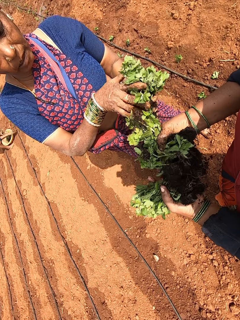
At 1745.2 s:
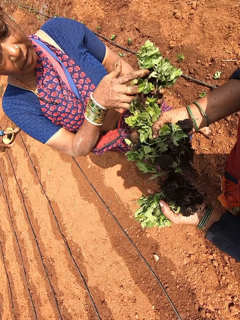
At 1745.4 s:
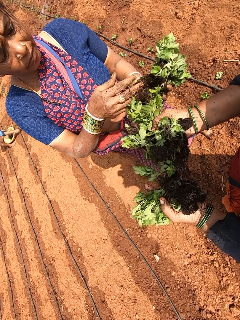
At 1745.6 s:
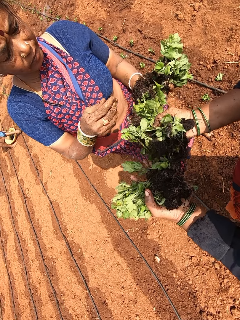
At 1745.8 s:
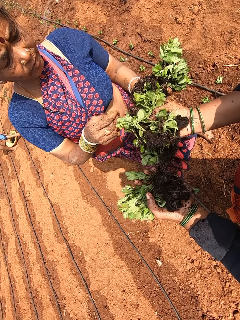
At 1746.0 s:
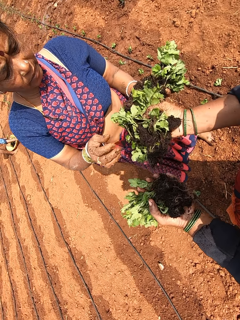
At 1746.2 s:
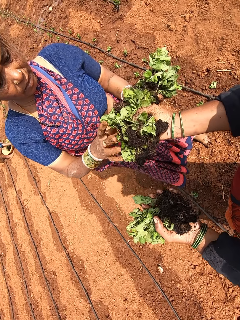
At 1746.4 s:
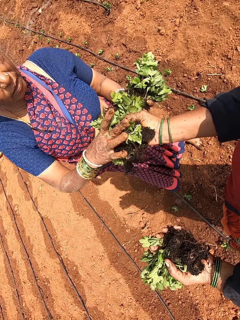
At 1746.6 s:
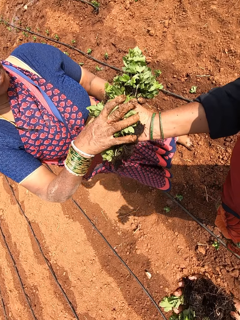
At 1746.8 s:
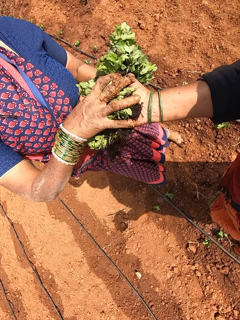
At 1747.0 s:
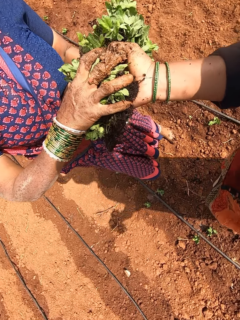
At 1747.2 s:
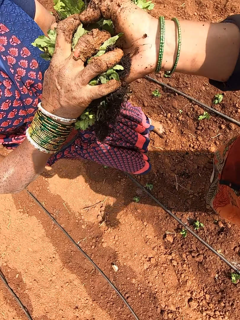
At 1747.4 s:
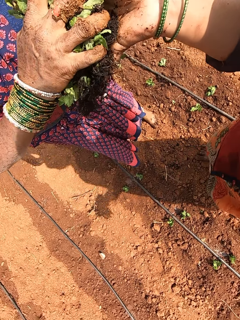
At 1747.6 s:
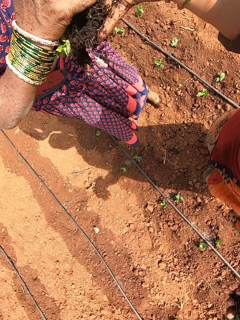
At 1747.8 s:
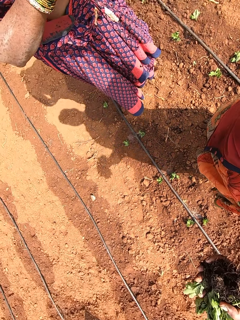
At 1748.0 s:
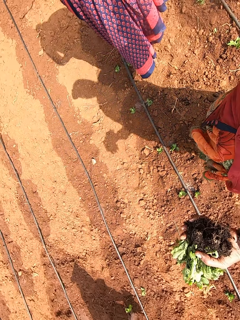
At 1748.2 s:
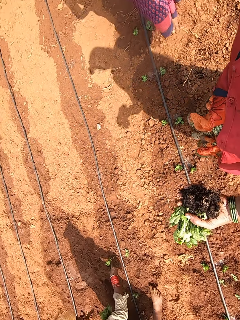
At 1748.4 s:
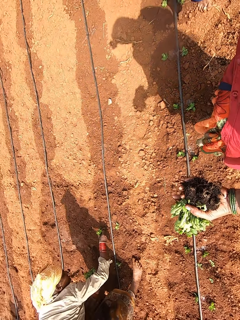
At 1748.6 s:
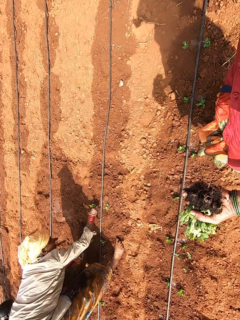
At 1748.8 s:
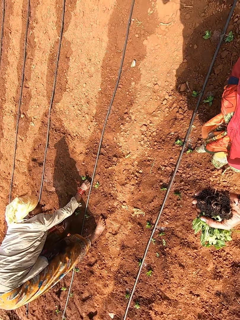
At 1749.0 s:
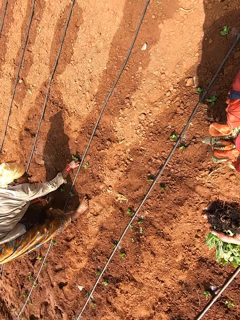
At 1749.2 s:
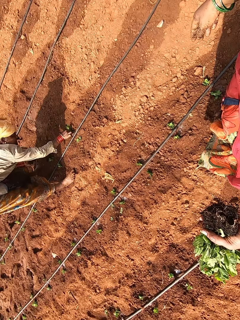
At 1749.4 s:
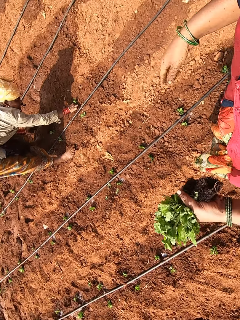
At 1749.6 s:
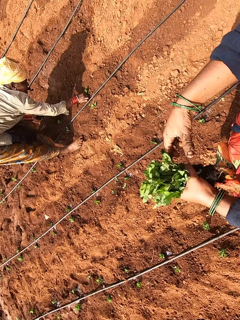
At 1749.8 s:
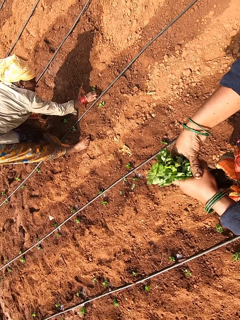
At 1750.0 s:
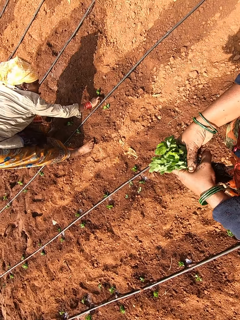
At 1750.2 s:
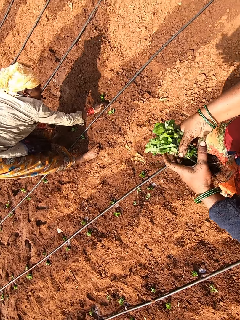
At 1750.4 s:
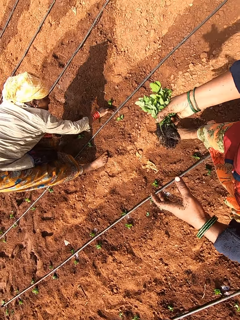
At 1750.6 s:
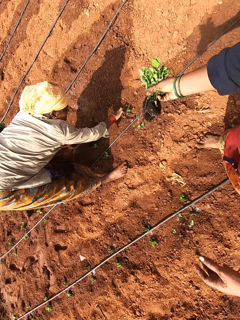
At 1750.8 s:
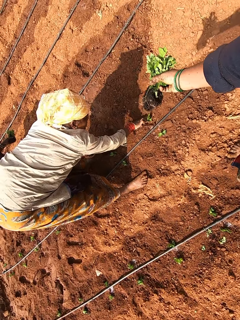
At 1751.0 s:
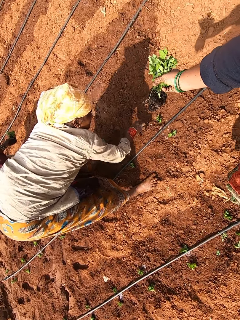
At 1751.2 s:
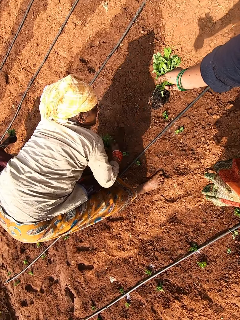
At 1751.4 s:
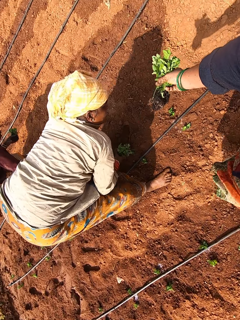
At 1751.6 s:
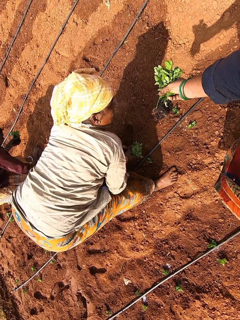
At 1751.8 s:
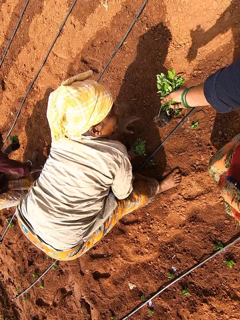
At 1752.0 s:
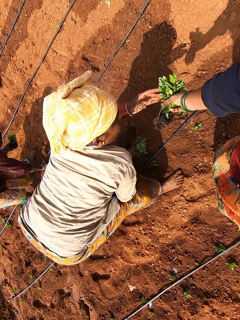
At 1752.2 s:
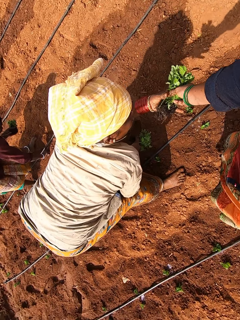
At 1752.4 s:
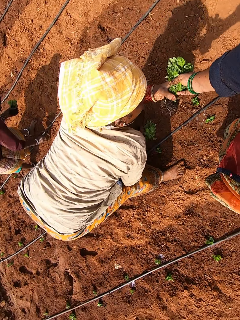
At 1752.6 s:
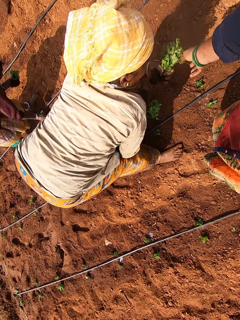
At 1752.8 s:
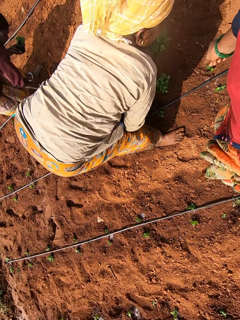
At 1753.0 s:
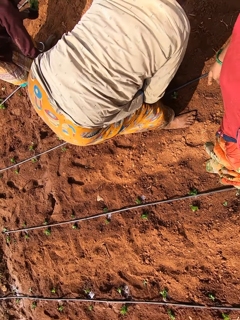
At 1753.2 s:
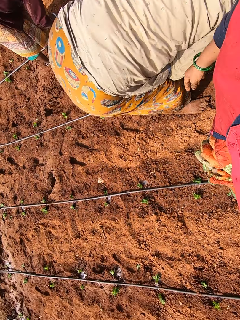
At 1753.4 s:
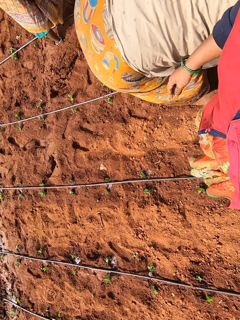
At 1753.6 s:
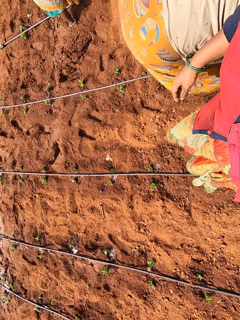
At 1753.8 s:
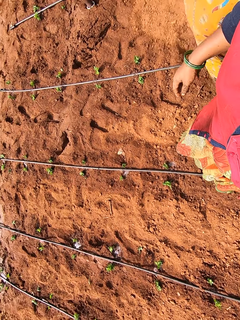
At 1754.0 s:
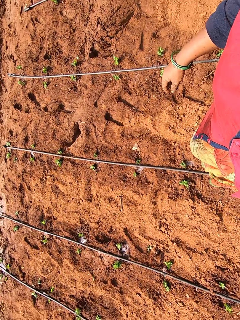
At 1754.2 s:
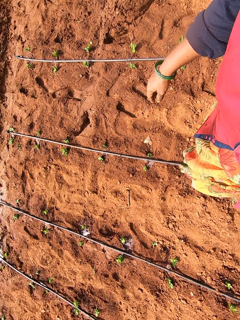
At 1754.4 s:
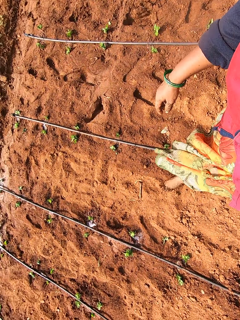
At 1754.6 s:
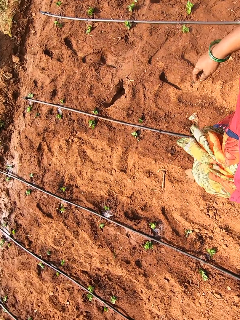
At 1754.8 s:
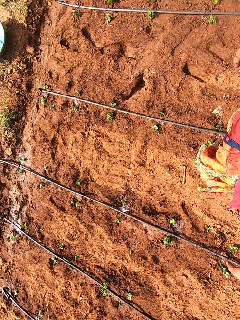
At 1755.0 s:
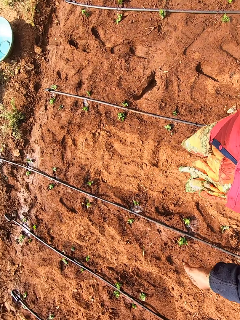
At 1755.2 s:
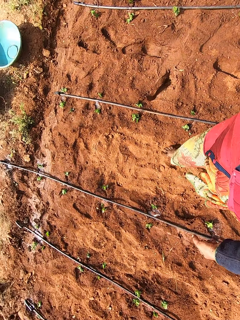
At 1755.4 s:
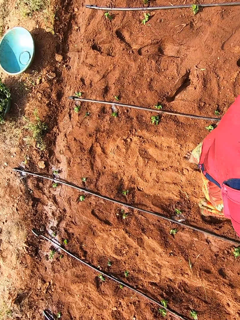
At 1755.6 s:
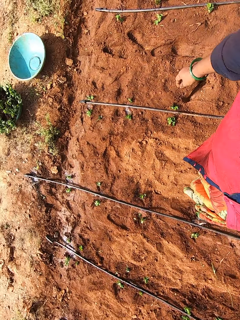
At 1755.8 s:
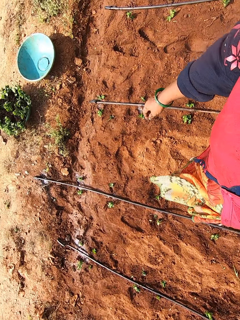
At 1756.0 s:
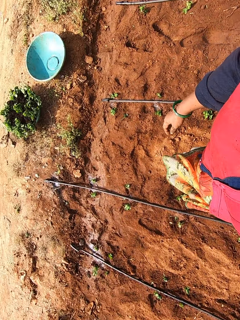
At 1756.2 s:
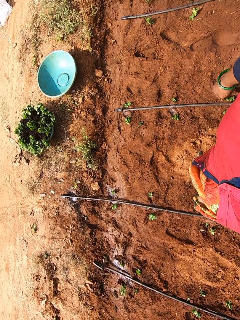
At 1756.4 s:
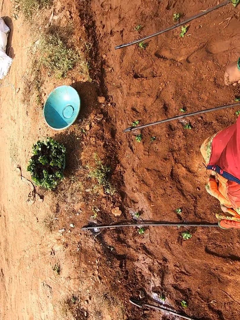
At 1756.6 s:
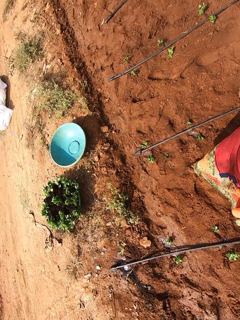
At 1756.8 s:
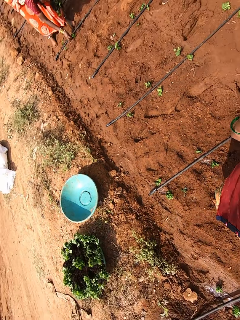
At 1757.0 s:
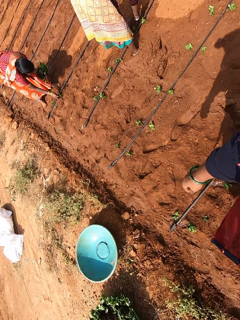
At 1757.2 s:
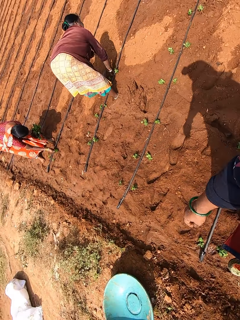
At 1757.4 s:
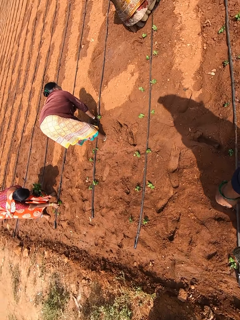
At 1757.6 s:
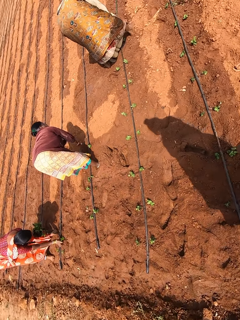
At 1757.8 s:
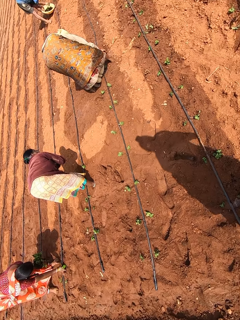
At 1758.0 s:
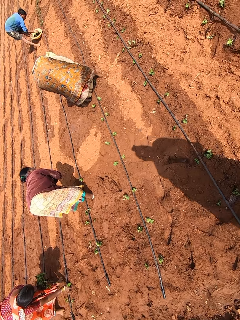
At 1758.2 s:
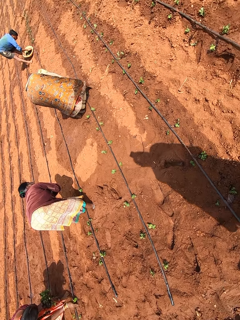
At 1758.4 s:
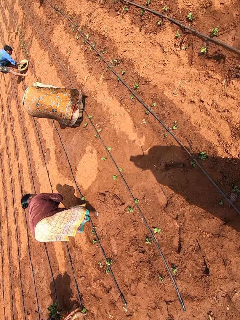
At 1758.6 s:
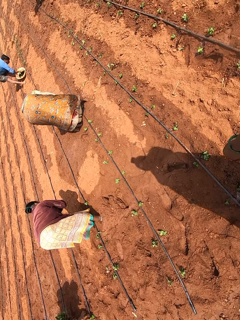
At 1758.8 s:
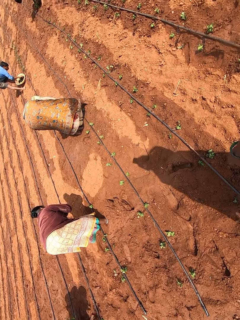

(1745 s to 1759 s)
A woman holds the seedlings with her left hand. The woman collects the seedlings from the camera wearer with her right hand. Another woman holds a seedling with her right hand and plants the seedling on the ground with her right hand. The camera wearer passes the seedlings from her left hand to her right hand. She interacts with the second woman. A third woman plants a seedling on the ground with her right hand. The second woman passes the seedlings from her left hand to her right hand. The second woman collects the seedlings from the camera wearer with her left hand. The camera wearer hands the second woman plants. She walks in the farm. A man interacts with the camera wearer. A fourth woman holds a seedling with her right hand and plants the seedling on the ground with her right hand.

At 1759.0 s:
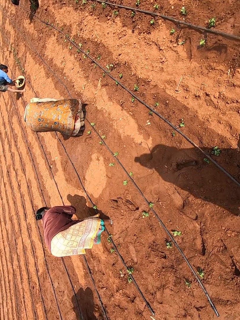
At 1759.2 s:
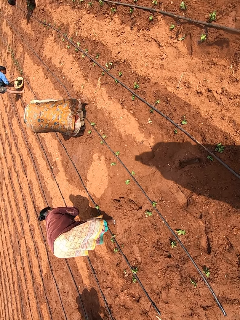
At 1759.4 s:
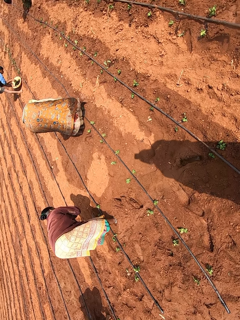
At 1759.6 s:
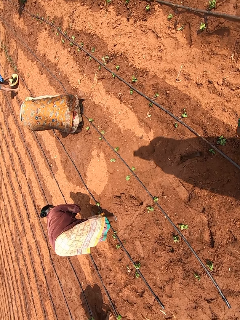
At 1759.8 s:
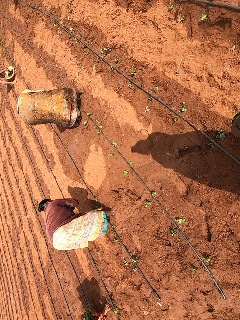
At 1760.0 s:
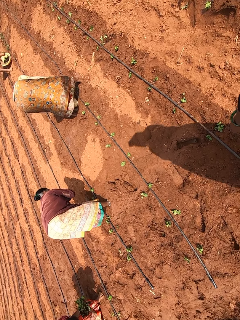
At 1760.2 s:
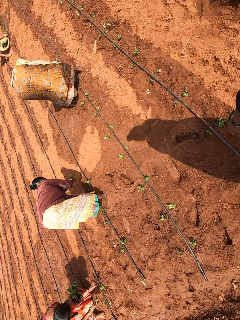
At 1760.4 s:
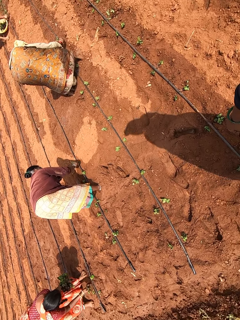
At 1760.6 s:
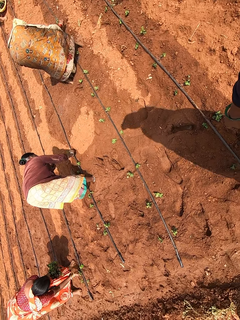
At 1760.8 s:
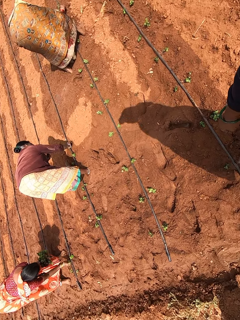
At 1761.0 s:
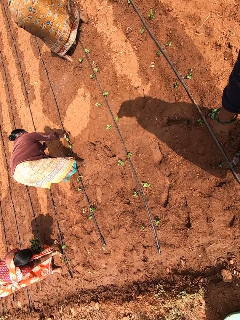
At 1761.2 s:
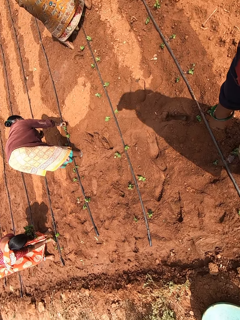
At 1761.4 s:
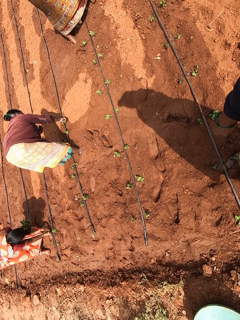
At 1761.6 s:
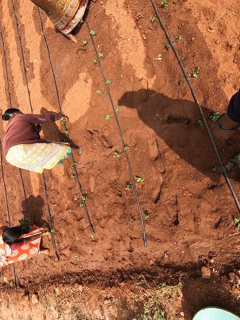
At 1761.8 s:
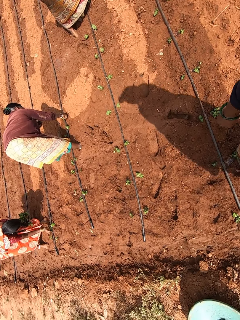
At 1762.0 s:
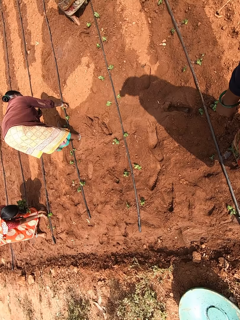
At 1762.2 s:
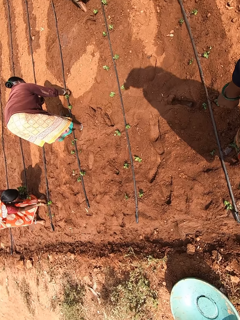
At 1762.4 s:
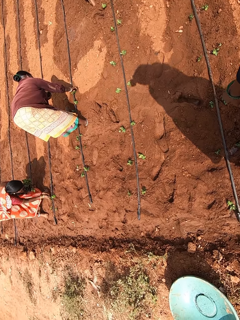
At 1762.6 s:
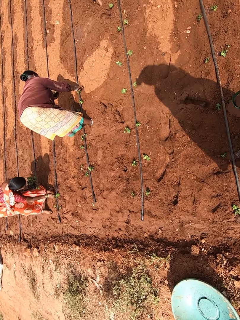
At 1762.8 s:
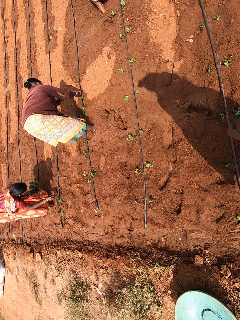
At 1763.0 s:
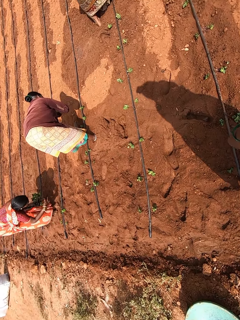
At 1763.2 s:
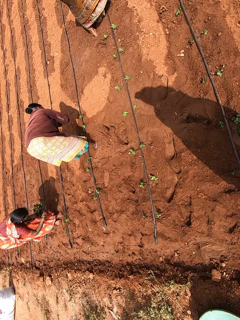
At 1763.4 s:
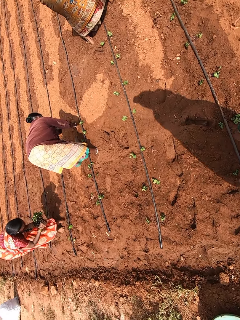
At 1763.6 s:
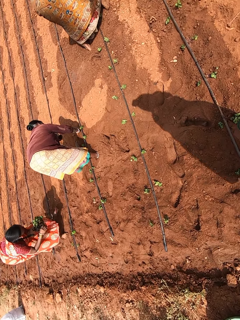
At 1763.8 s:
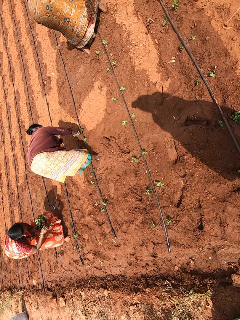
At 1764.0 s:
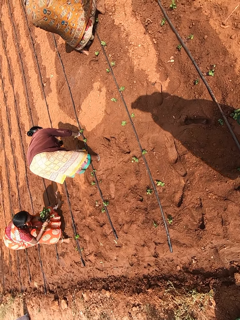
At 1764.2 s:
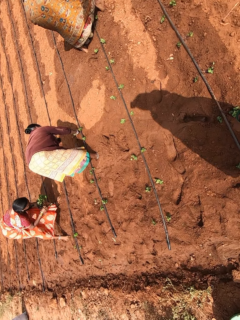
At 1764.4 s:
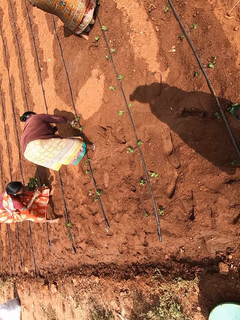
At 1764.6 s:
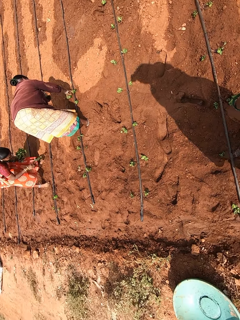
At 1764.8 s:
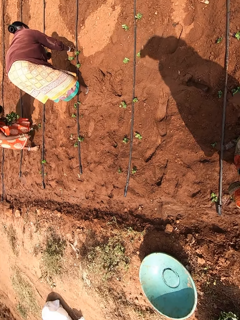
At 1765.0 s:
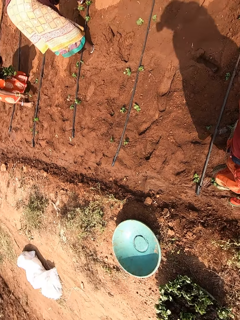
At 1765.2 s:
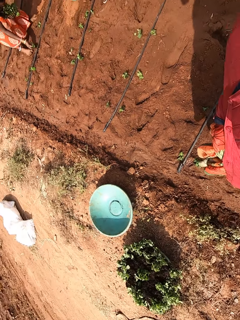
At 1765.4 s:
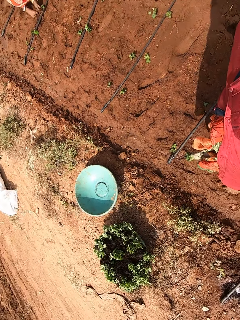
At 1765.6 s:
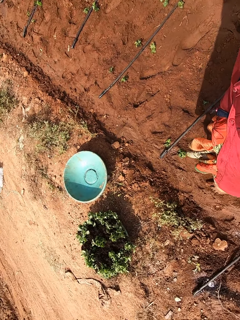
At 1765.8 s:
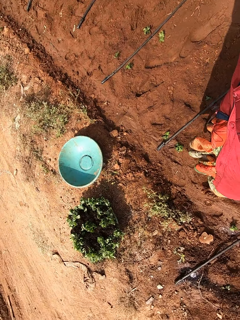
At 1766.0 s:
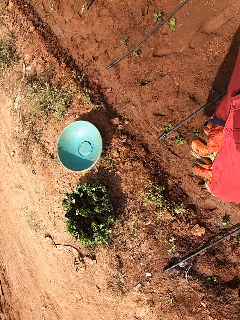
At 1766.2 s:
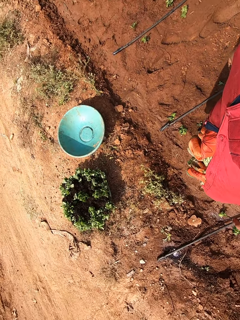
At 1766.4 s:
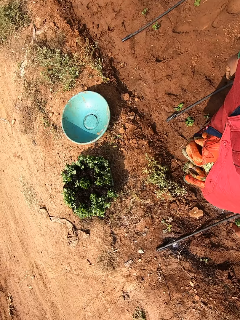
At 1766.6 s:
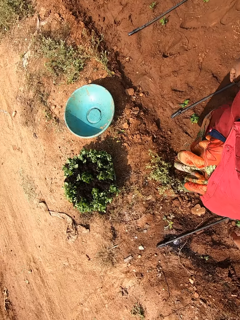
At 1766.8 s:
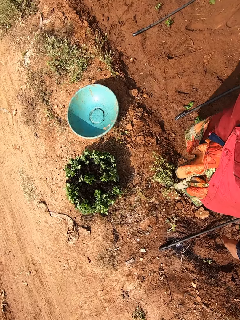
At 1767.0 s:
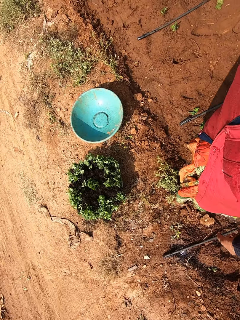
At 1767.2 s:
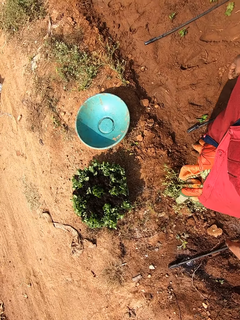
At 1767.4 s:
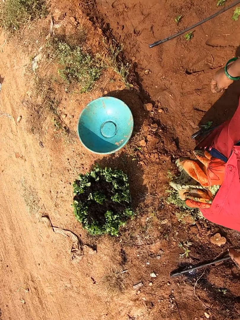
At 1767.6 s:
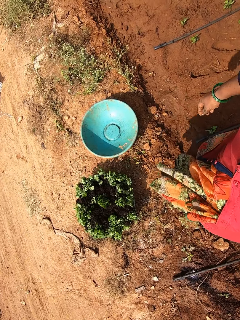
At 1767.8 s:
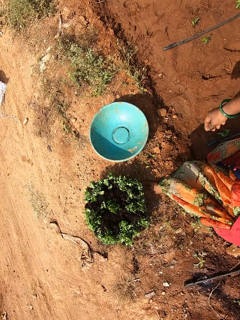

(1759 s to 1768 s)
The camera wearer looks around the farm. A woman picks a seedling from her left hand with her right hand. Another woman picks a seedling from her left hand with her right hand. The first woman plants the seedling on the ground with her right hand. The other woman plants the seedling on the ground with her right hand. The other woman picks a seedling from her left hand with her right hand. The first woman picks a seedling from her left hand with her right hand. The other woman plants the seedling on the ground with her right hand. The first woman plants the seedling on the ground with her right hand.
